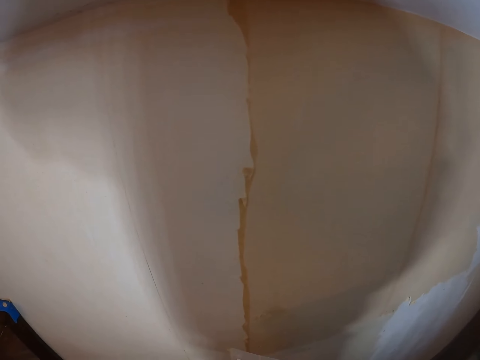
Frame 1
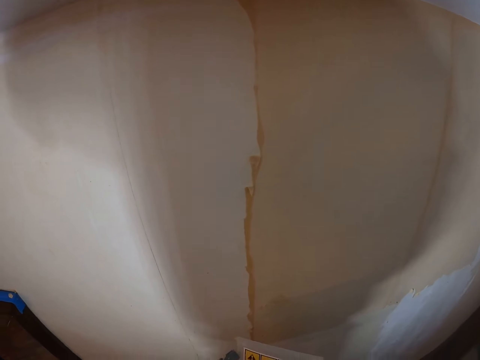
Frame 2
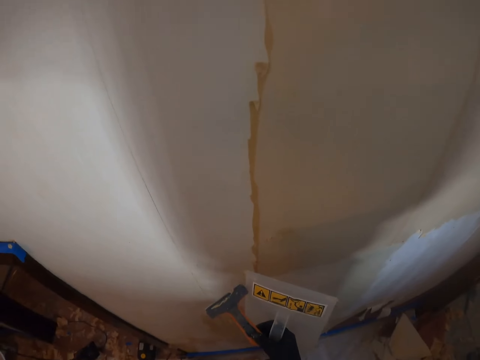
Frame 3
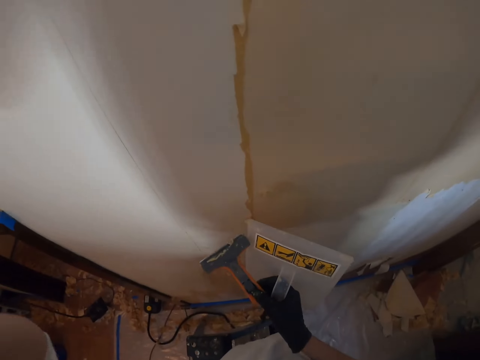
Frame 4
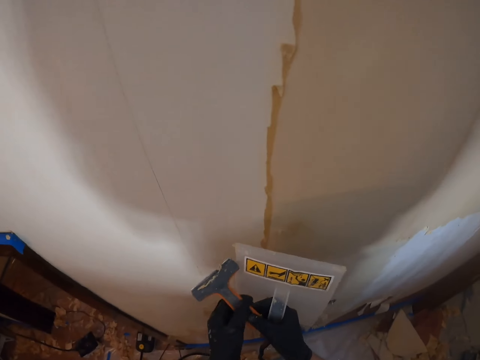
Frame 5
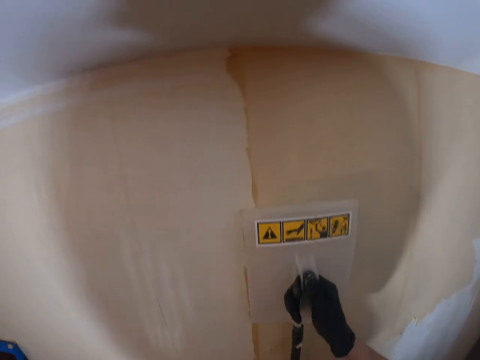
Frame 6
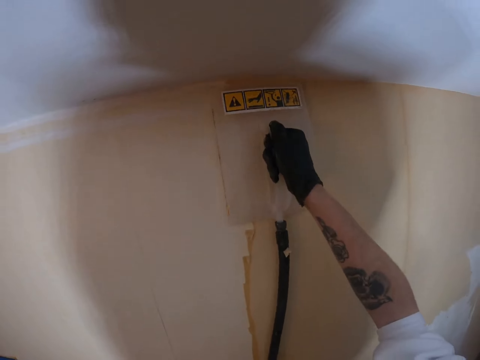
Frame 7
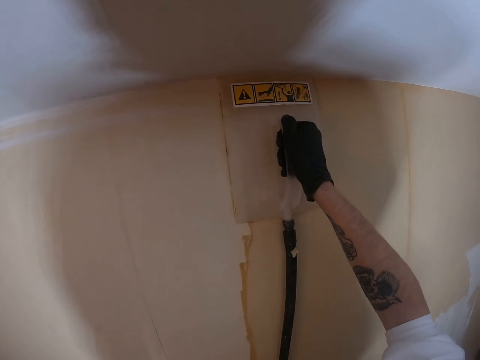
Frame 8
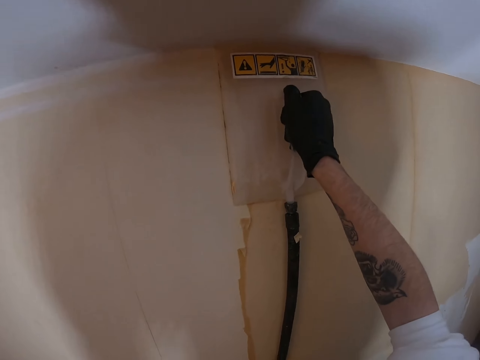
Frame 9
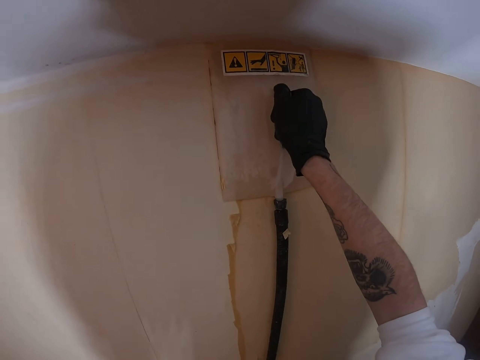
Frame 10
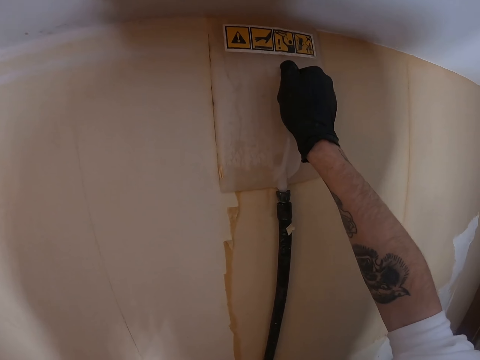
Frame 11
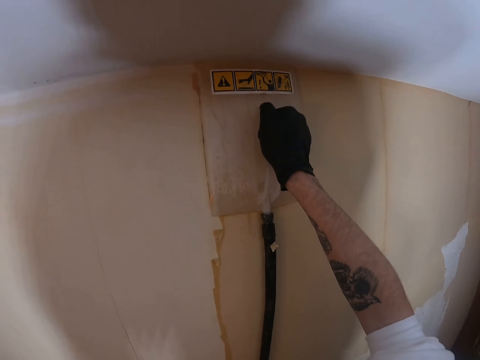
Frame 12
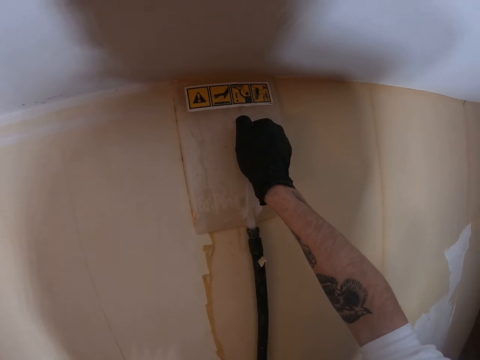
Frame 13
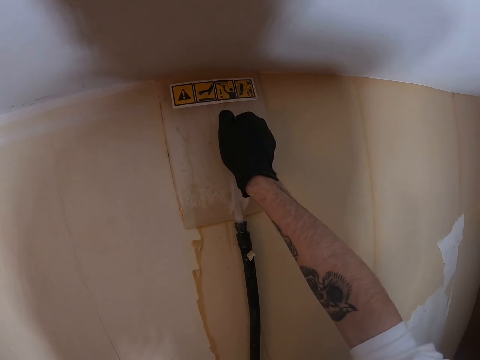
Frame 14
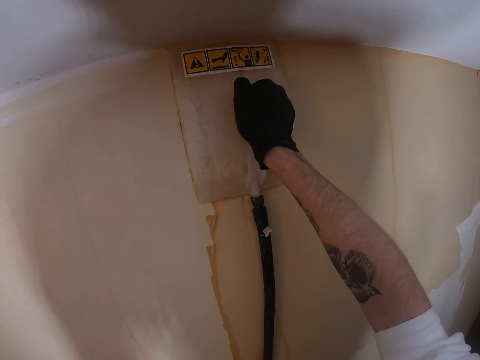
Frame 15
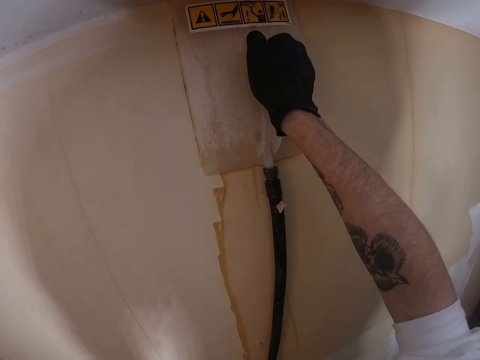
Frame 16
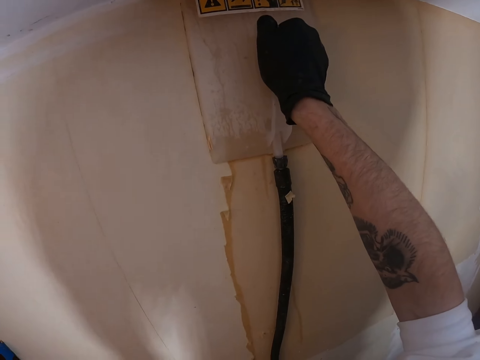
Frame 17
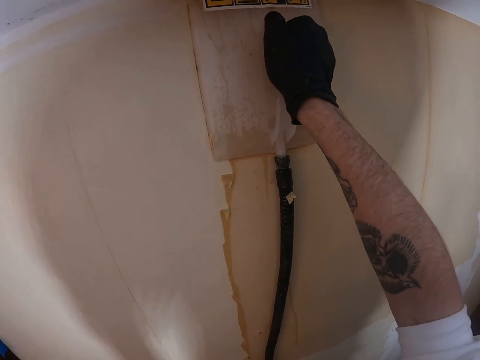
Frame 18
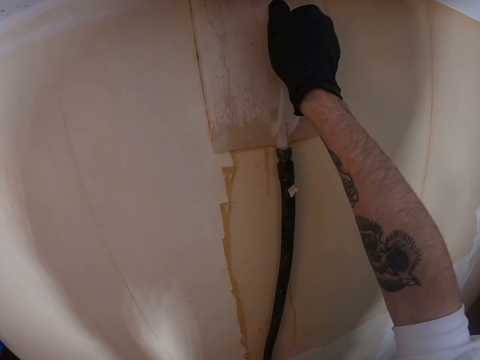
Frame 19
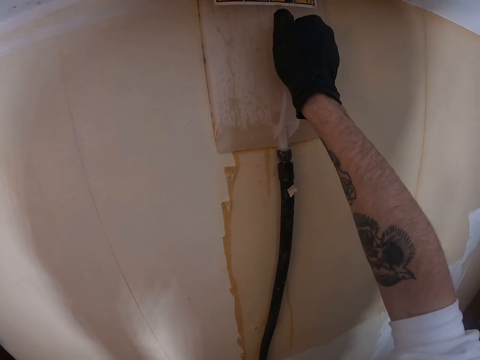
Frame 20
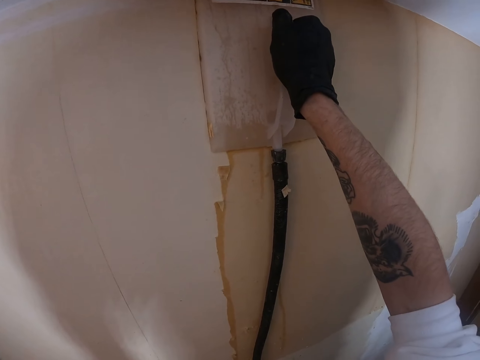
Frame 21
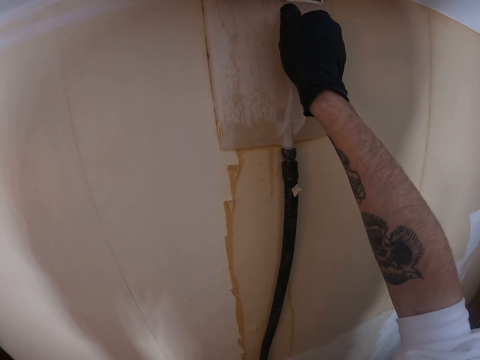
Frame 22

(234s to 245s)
The camera wearer places the plaster smoother on the wall.

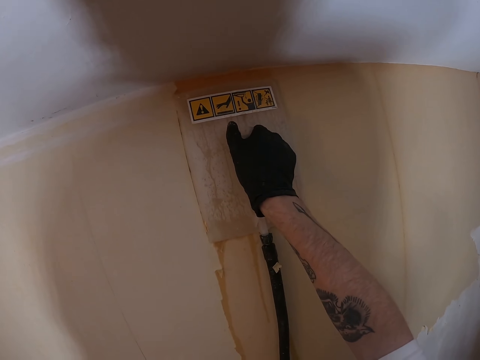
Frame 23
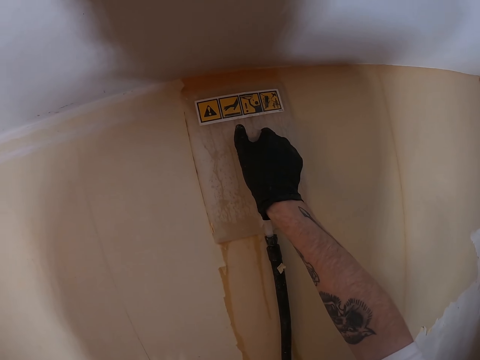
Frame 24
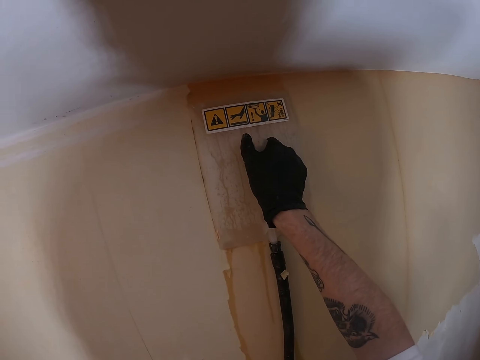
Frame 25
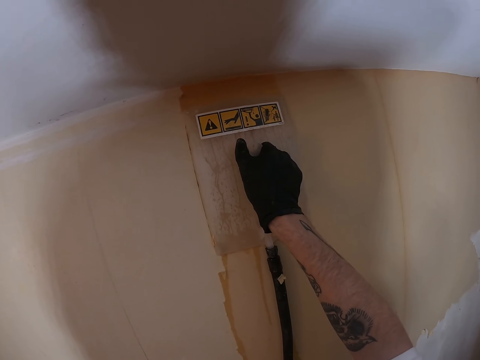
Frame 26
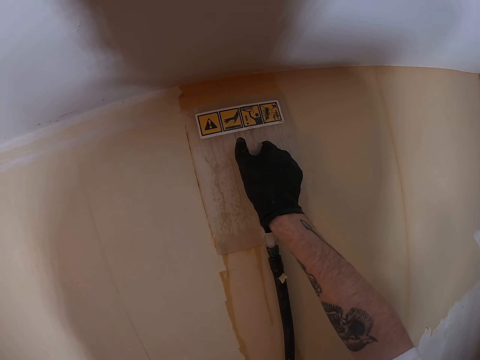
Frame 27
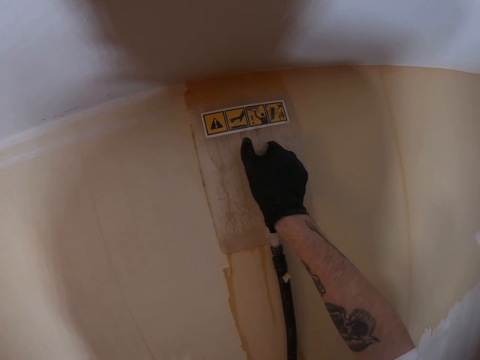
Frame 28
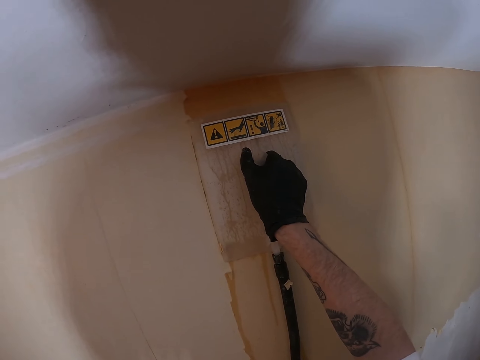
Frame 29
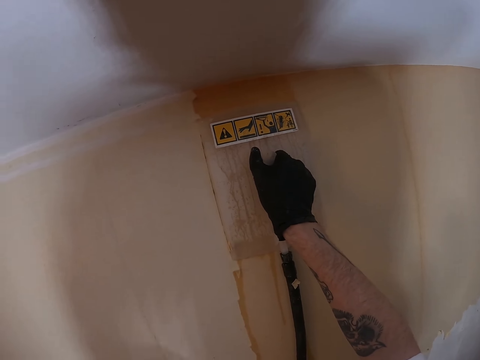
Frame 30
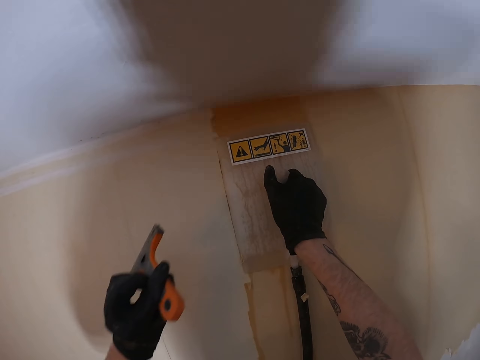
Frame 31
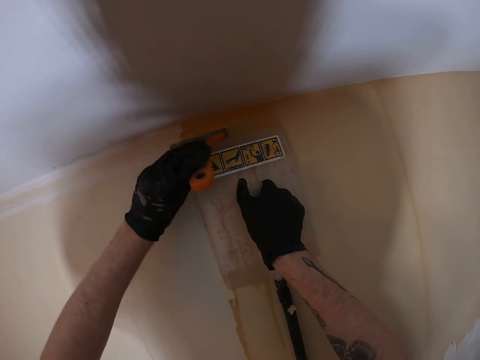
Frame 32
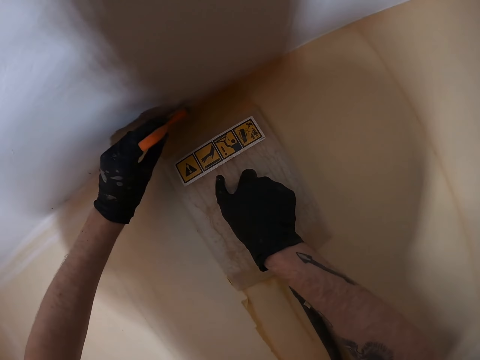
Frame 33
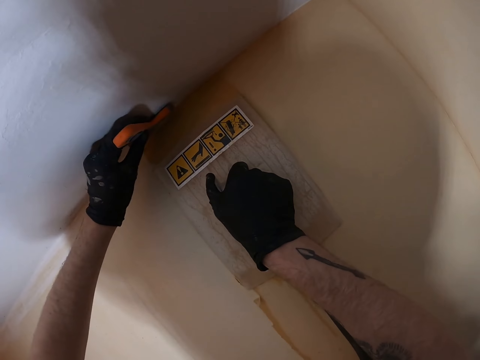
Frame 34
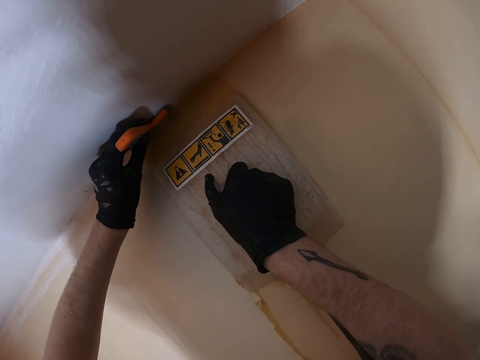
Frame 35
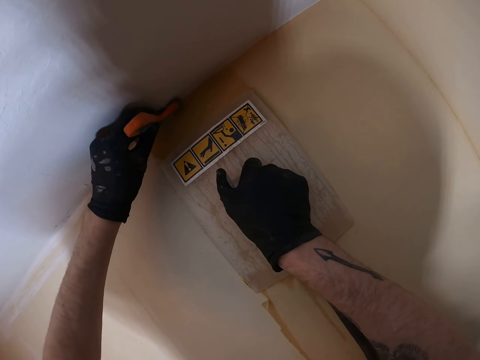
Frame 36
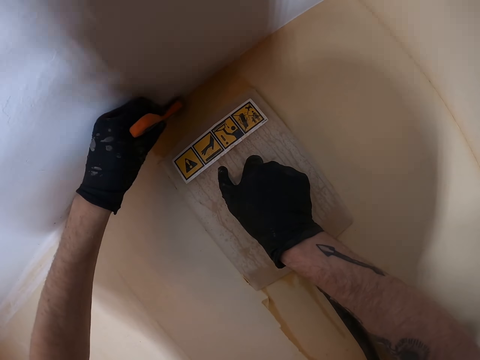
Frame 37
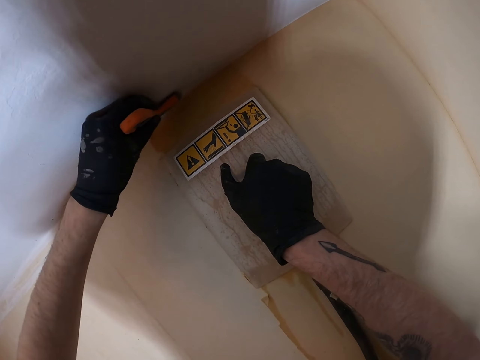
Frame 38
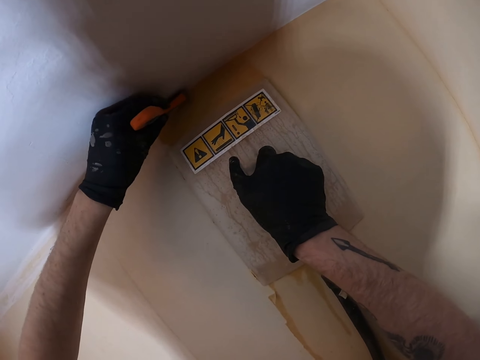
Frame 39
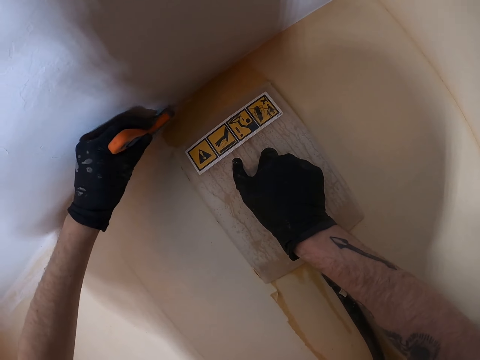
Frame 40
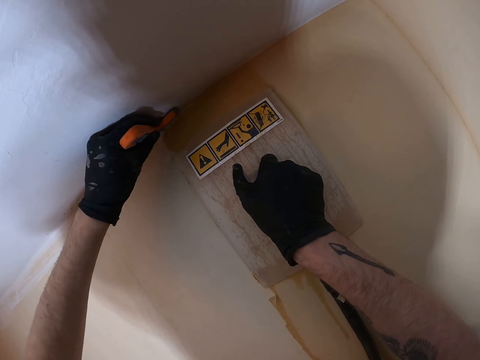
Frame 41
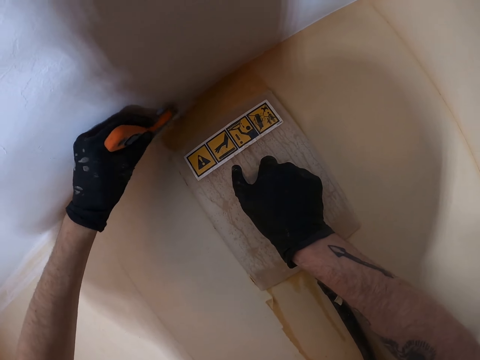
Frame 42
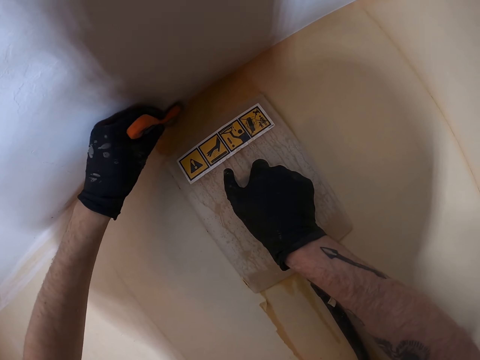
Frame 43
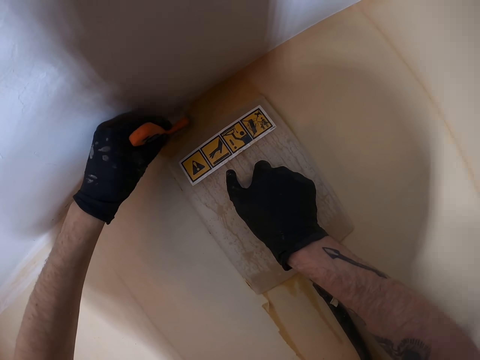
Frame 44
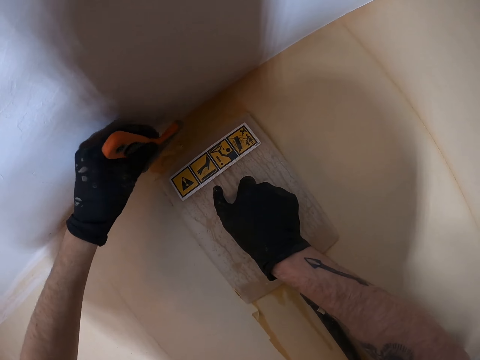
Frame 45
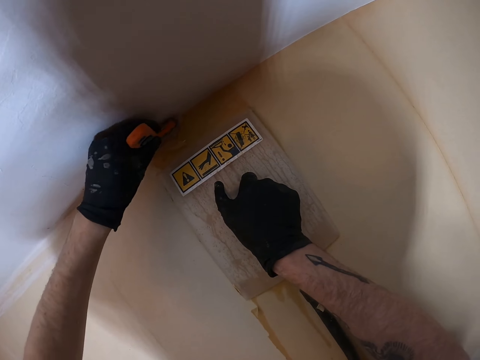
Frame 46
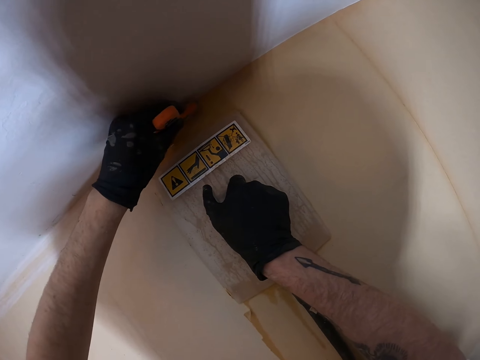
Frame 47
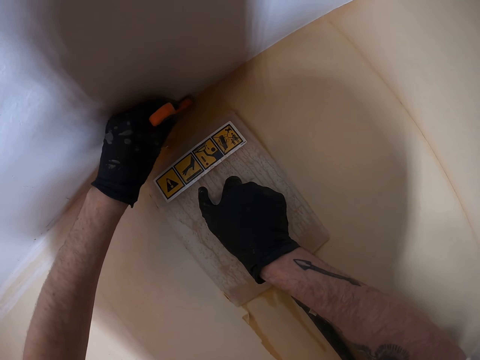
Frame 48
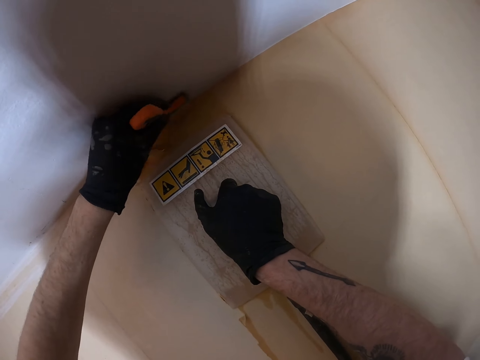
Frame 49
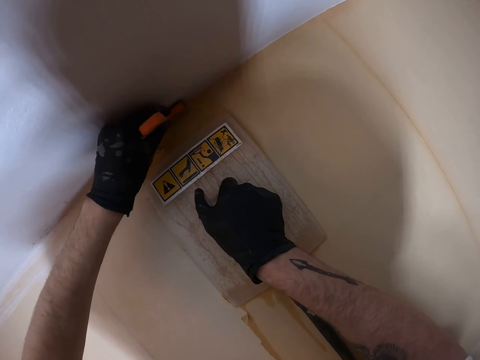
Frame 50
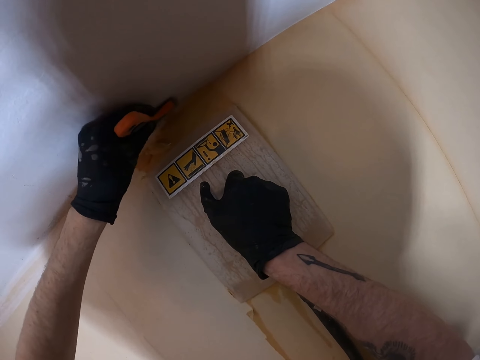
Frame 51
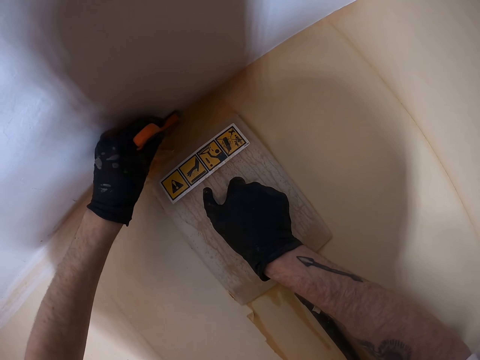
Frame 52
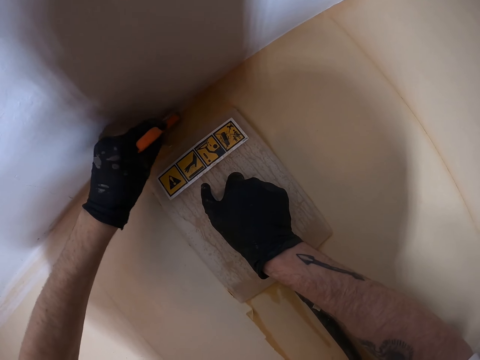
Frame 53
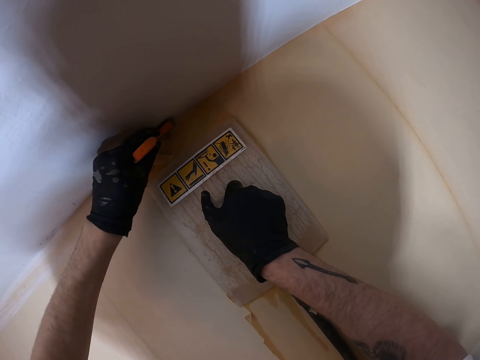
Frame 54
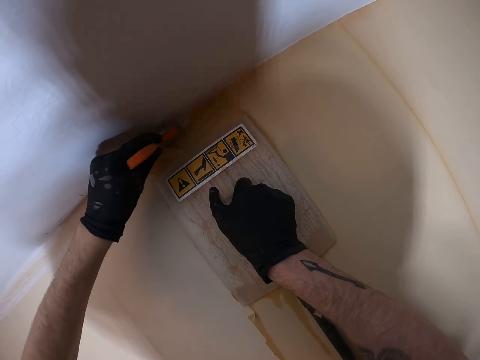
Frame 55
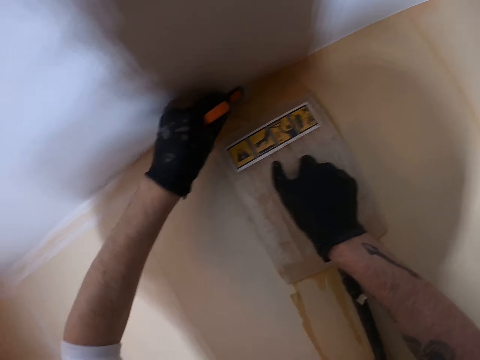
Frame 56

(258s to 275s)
The camera wearer smoothens the walls. They remove the paint or wallpaper from the wall.
